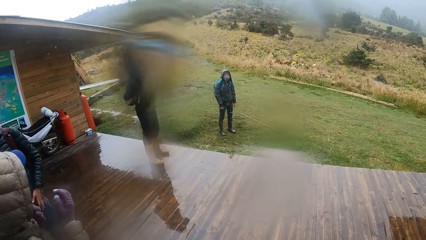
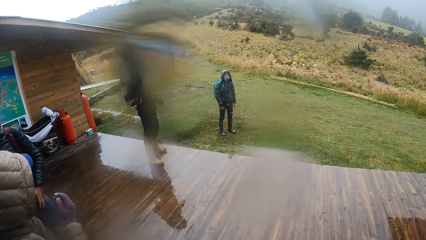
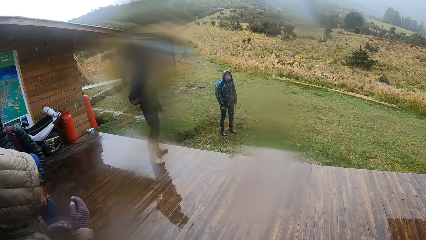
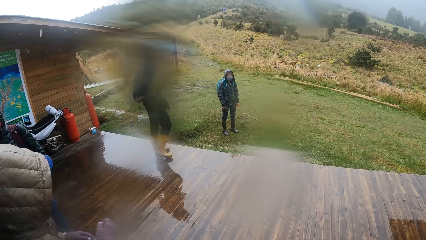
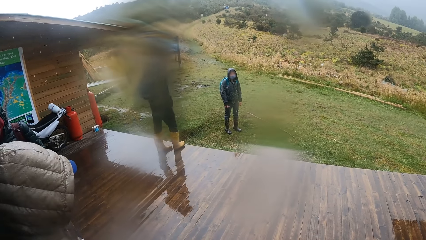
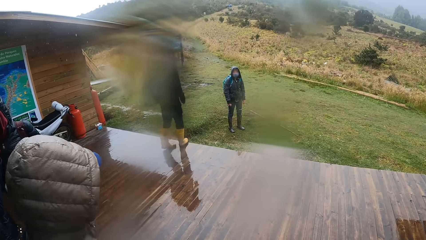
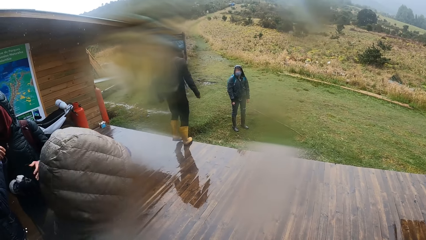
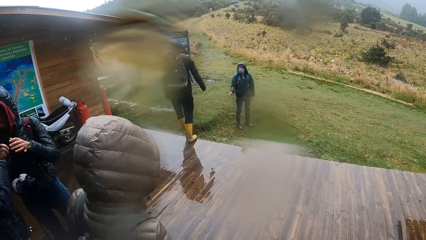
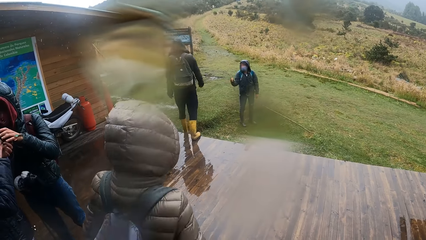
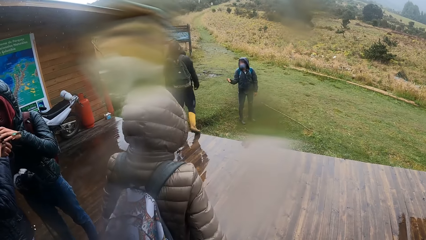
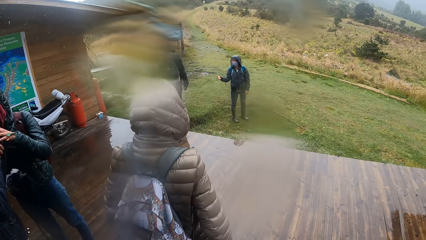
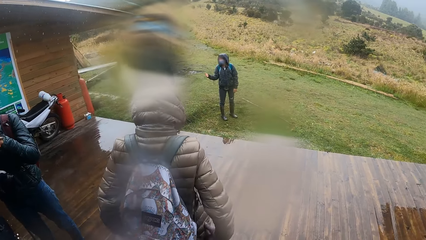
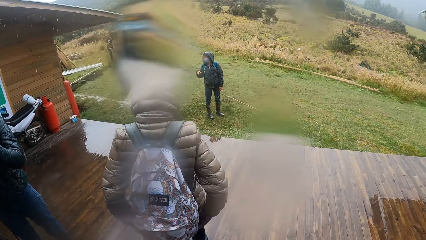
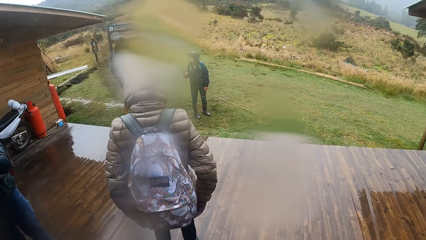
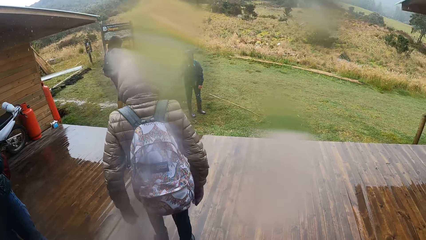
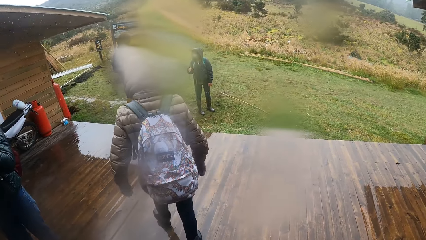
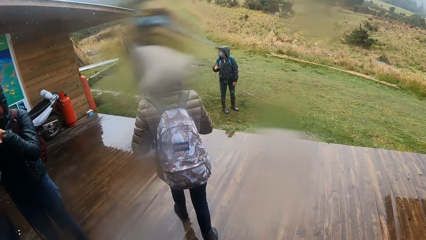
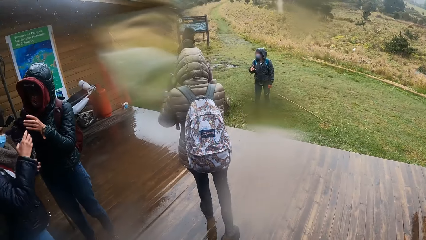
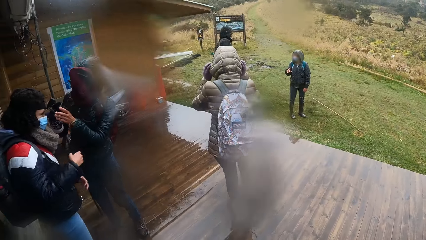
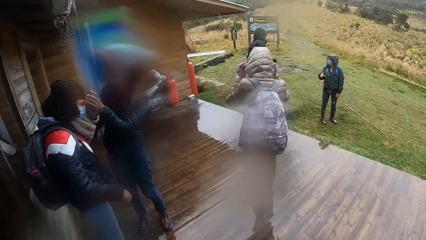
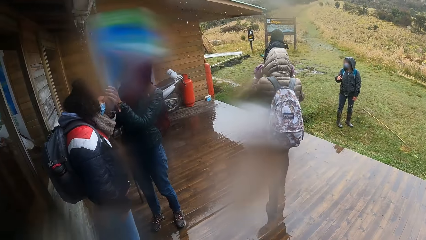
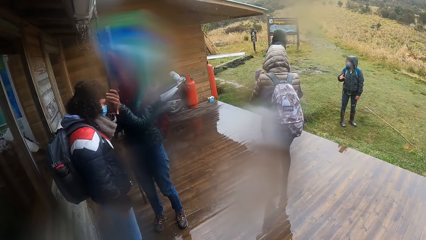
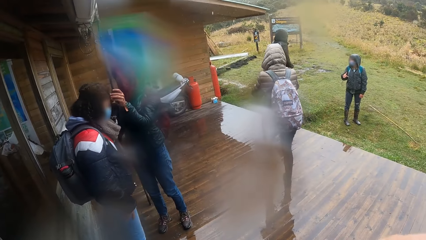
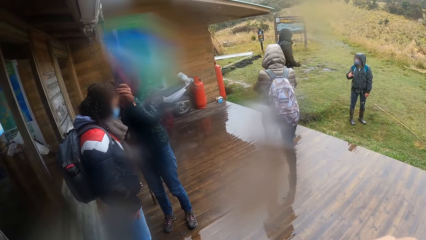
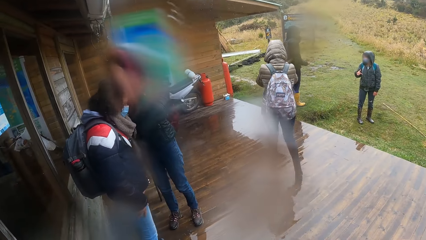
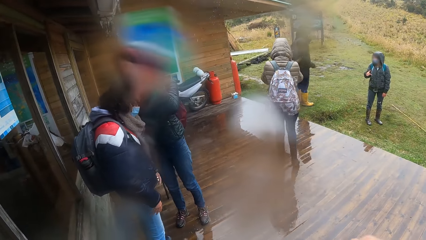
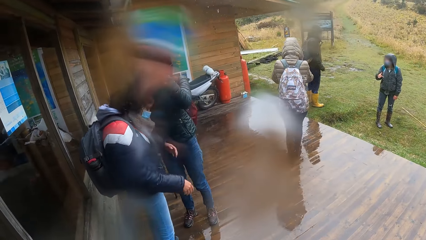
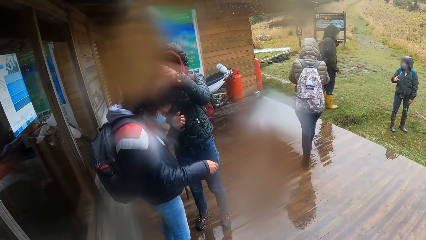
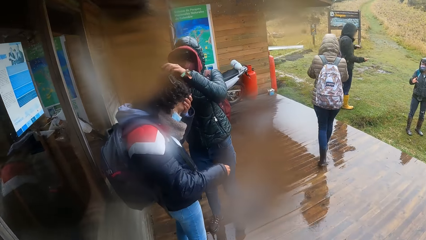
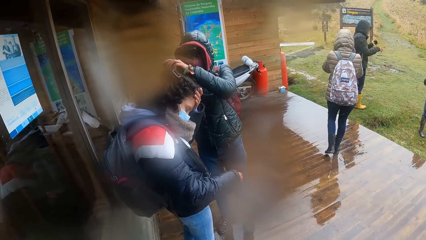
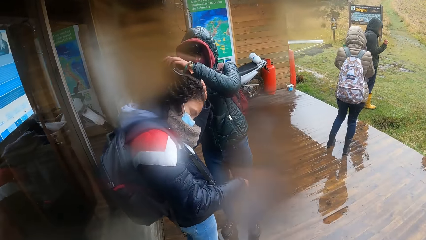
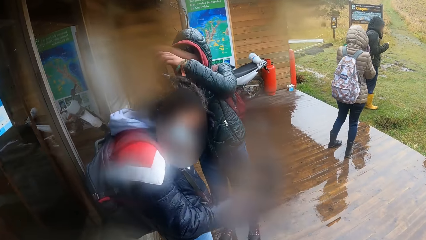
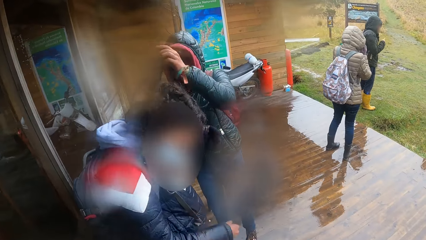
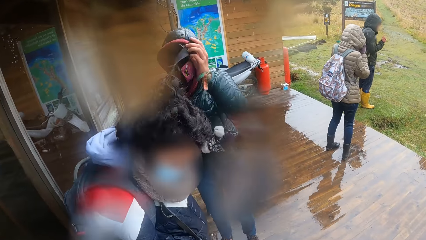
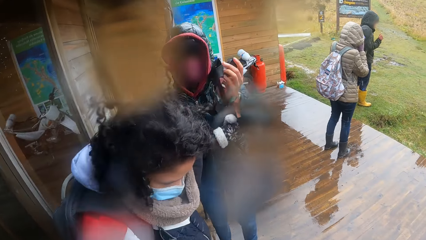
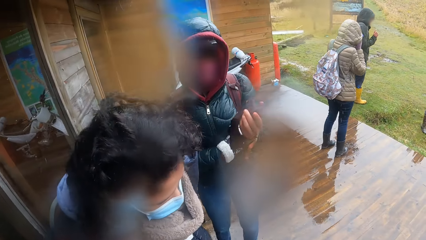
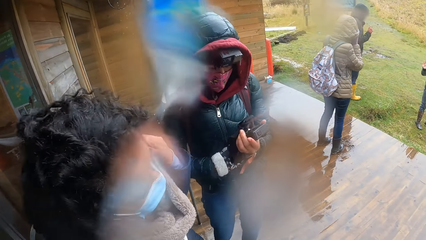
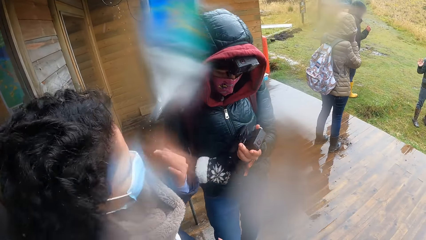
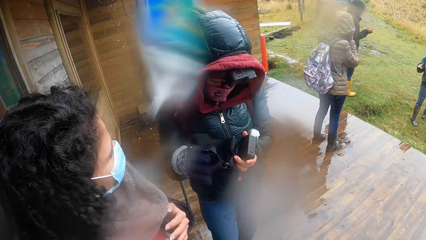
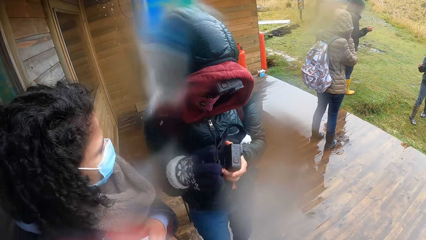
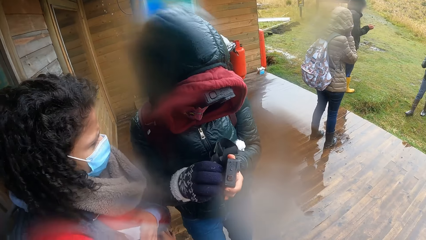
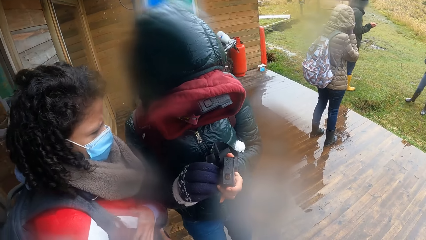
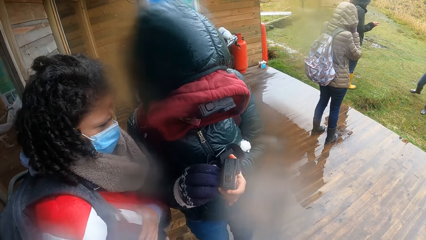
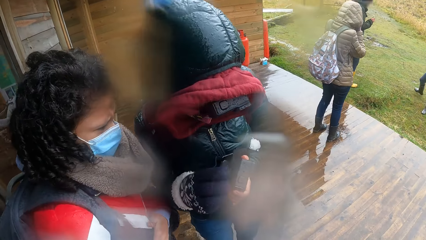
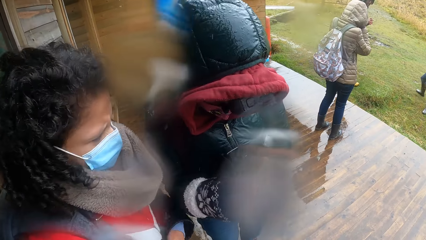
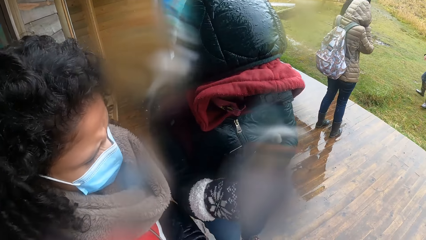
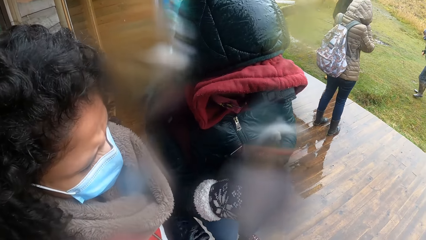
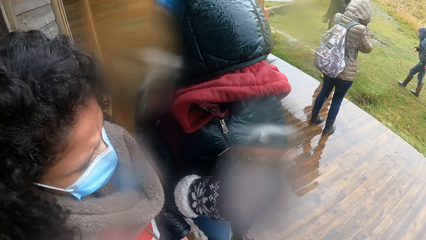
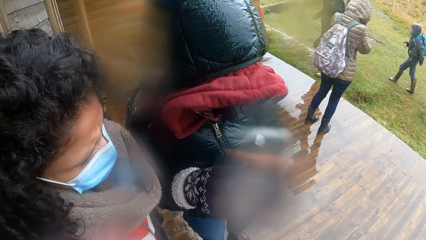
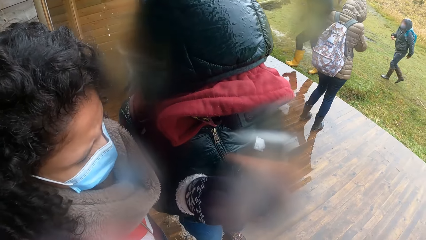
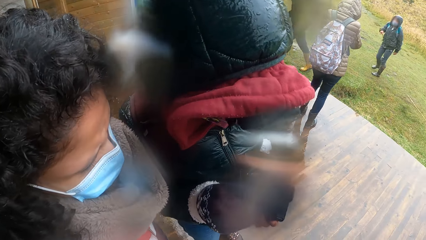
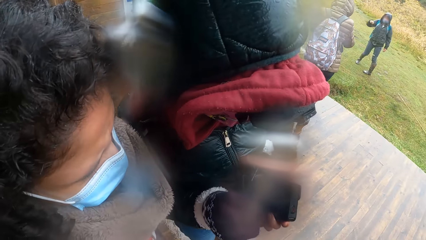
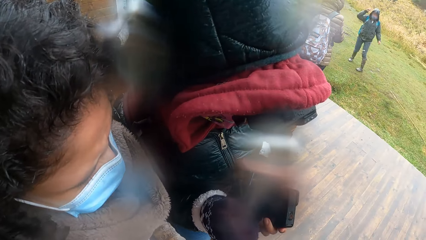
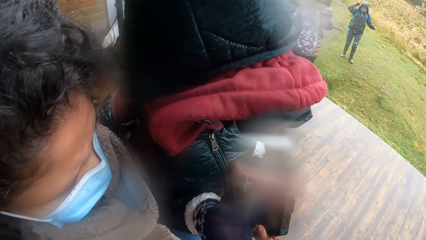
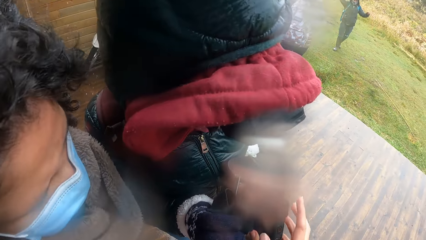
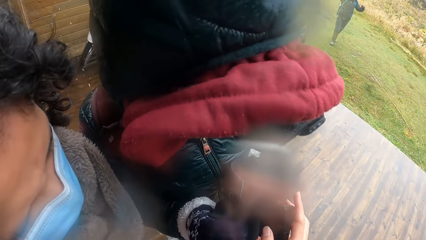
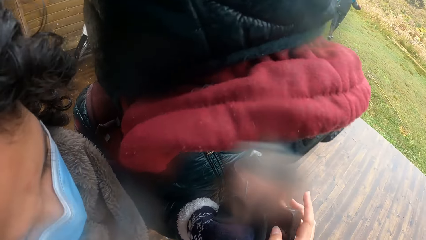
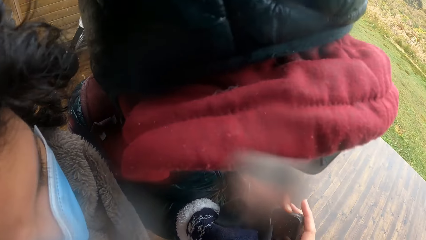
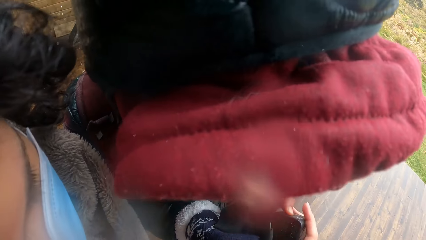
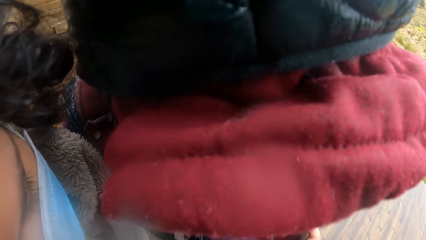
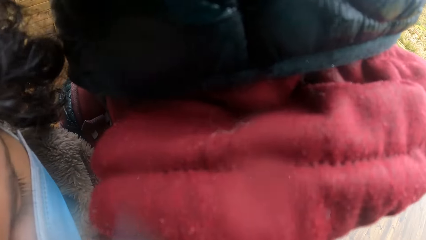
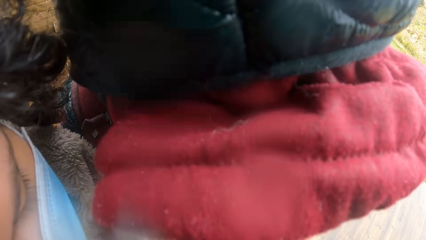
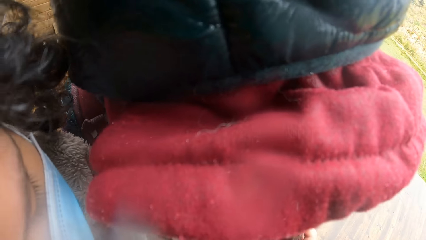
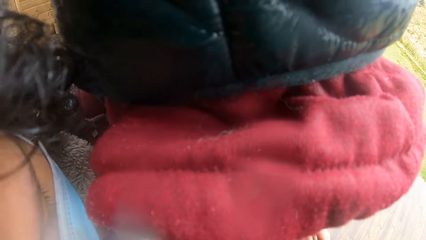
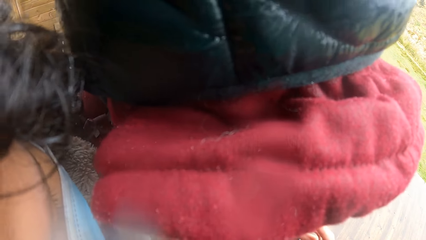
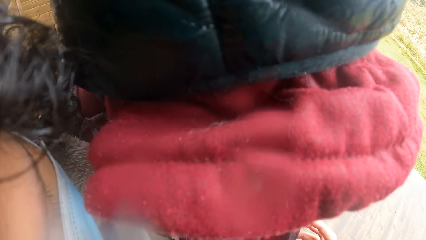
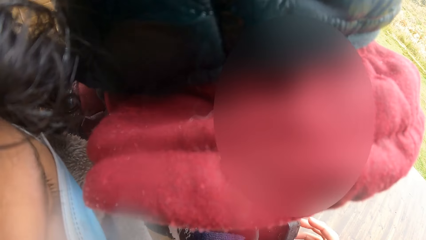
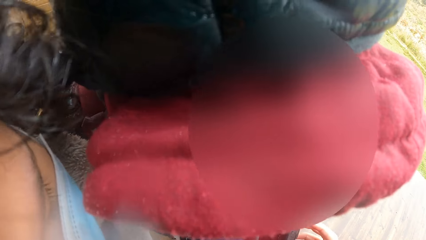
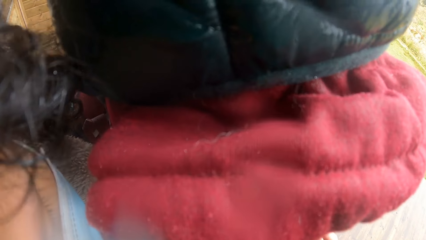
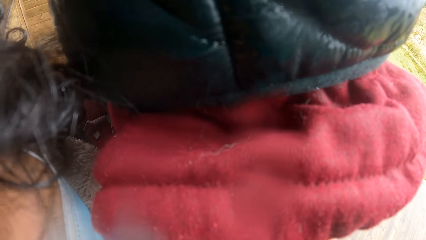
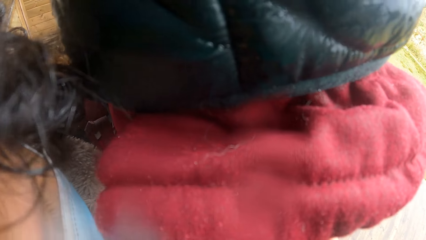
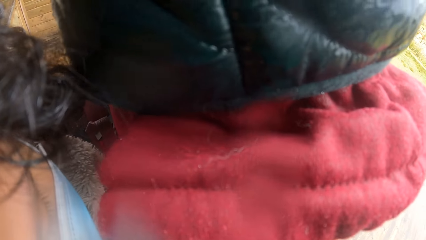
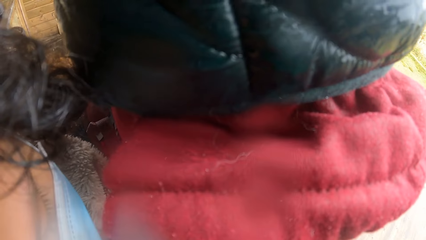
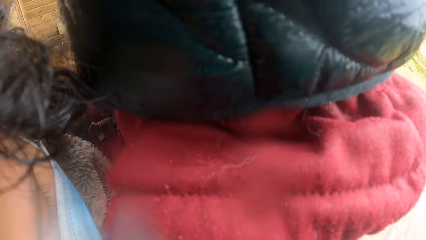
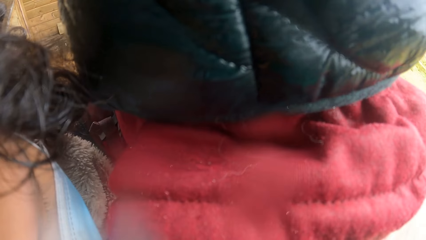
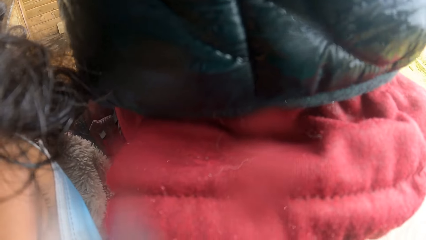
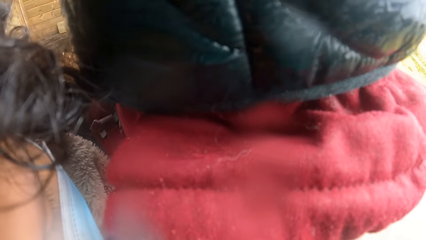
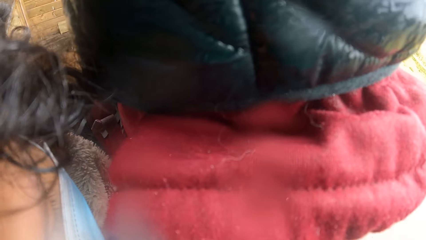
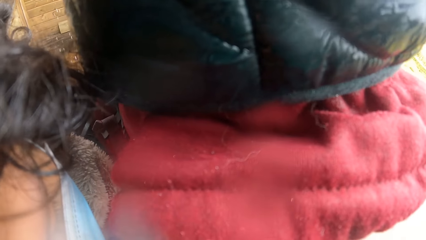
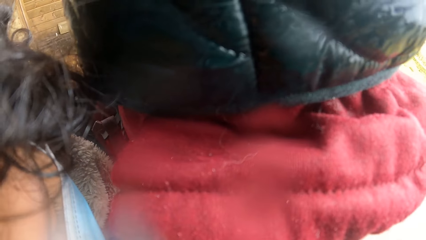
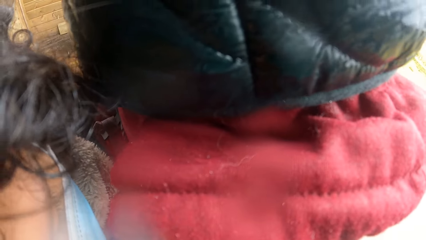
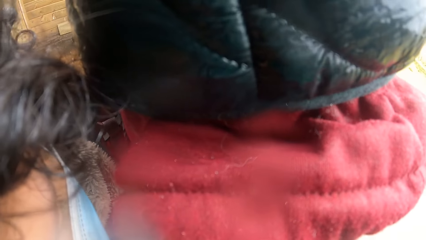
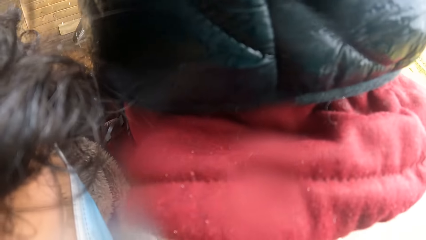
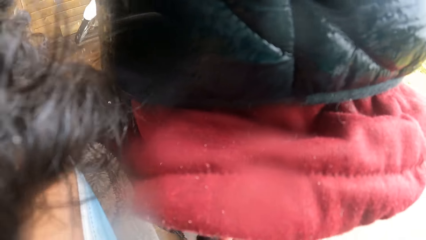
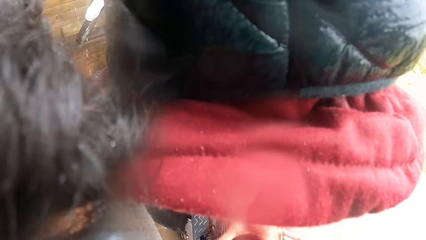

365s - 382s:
A man steps forward. The woman takes off the camera from another woman's head with both hands. A lady looks at the camera. The camera wearer holds the camera in the first woman's hand with her right hand.
